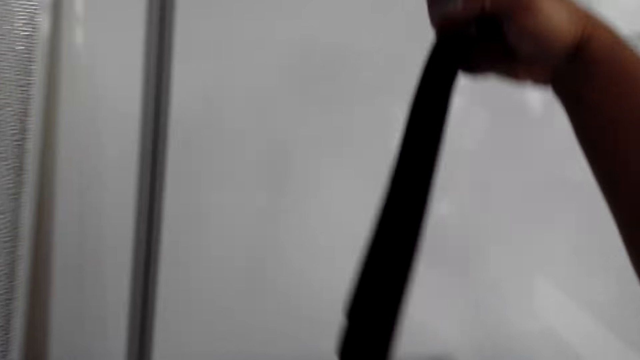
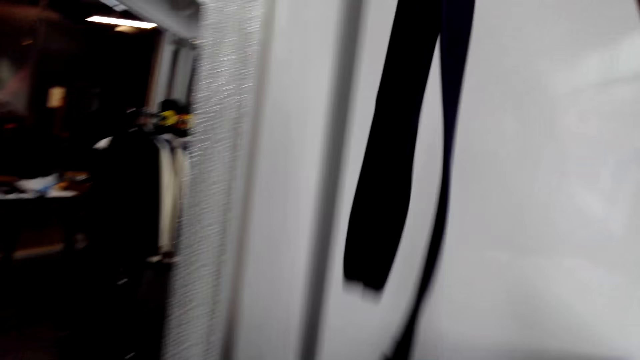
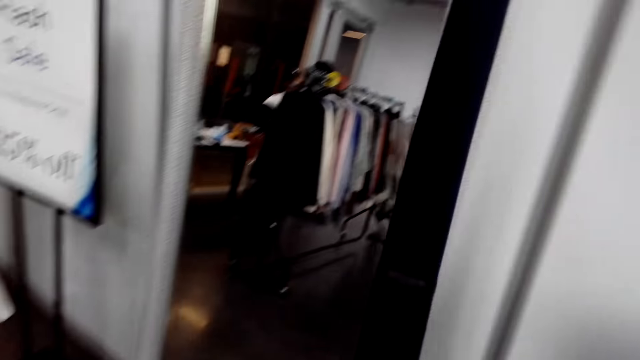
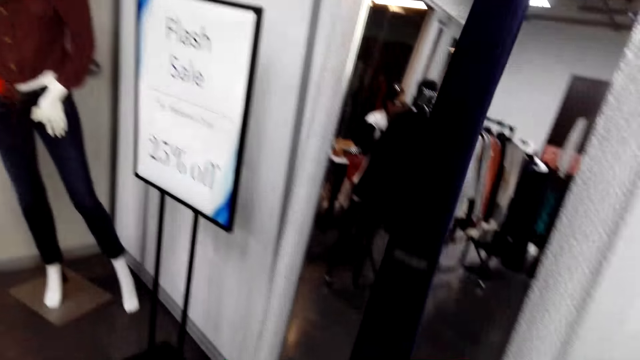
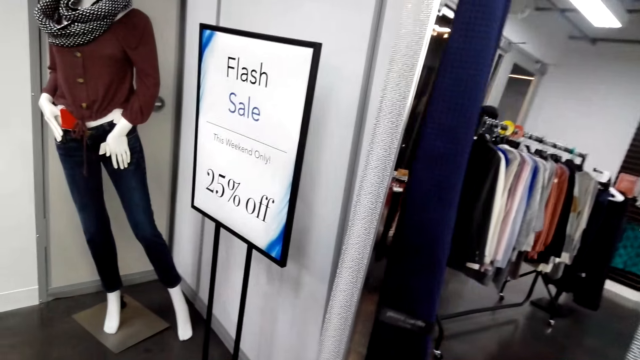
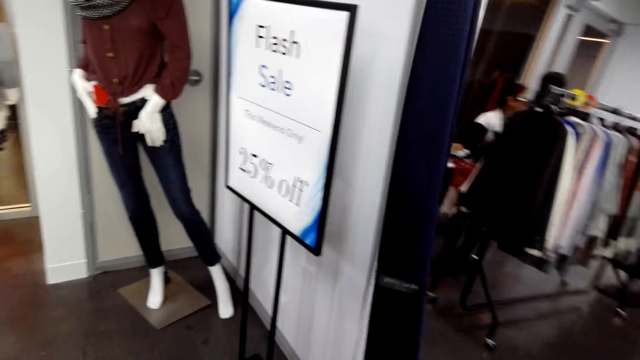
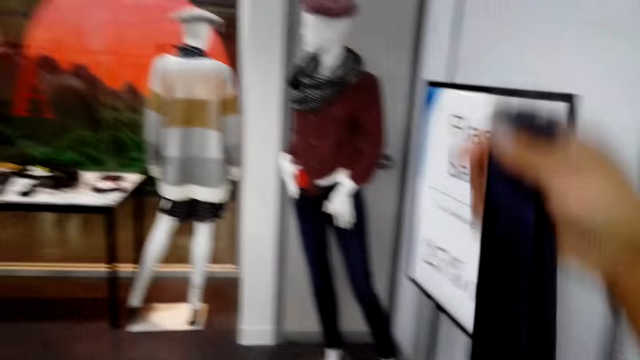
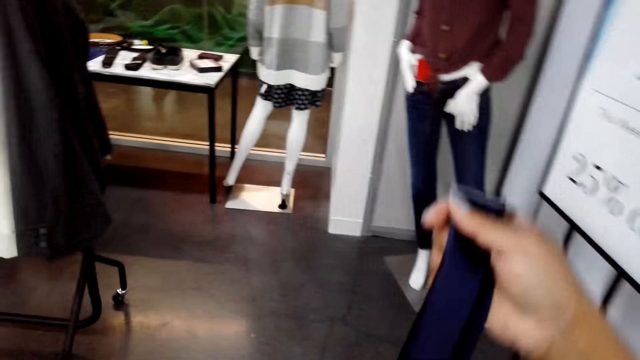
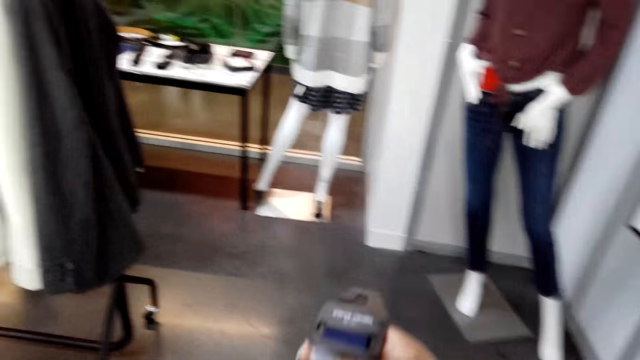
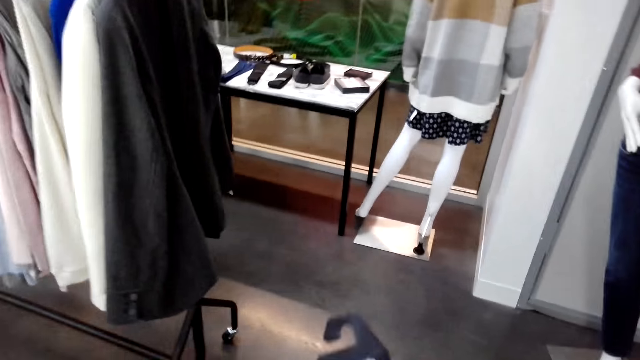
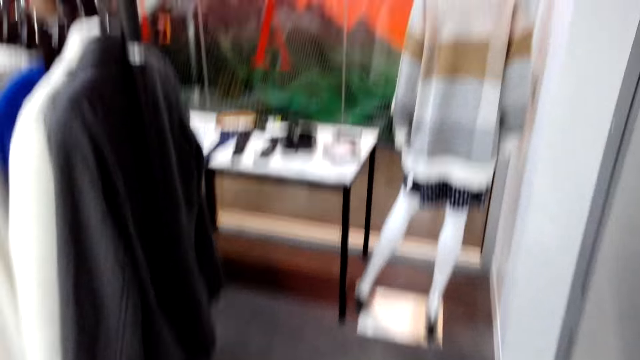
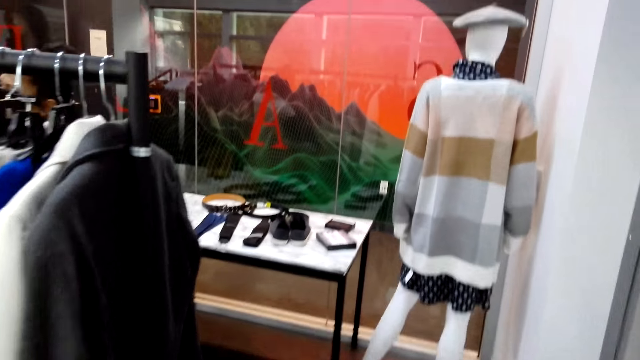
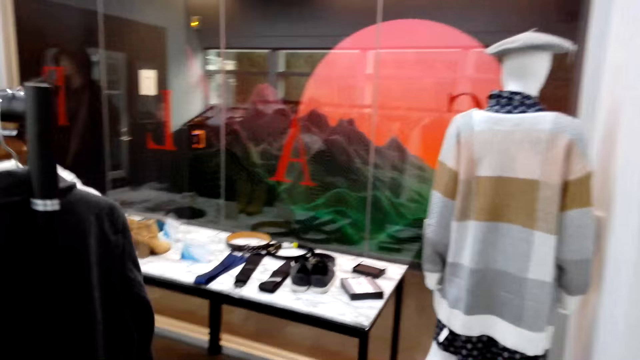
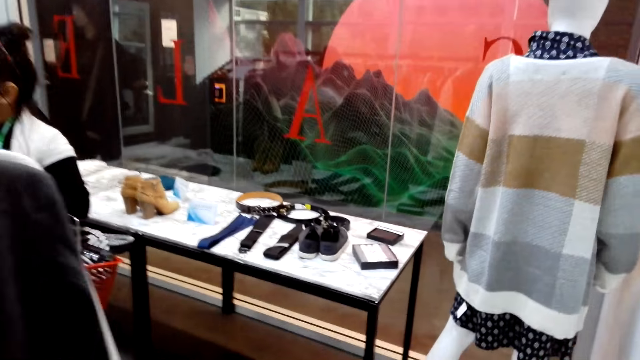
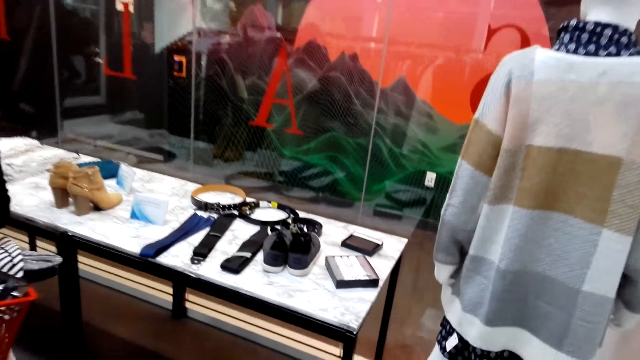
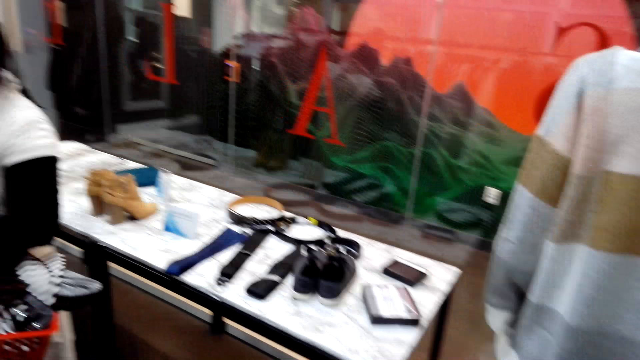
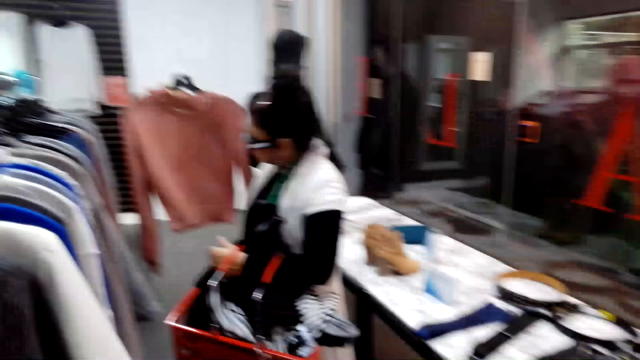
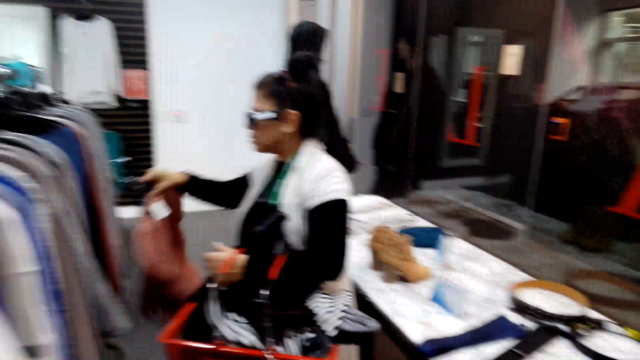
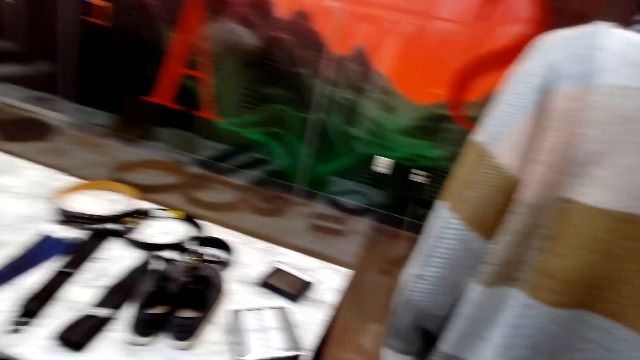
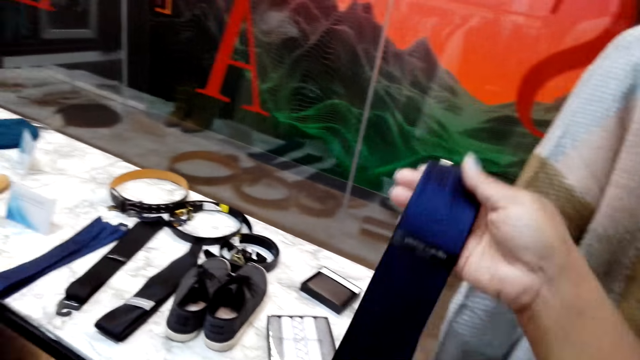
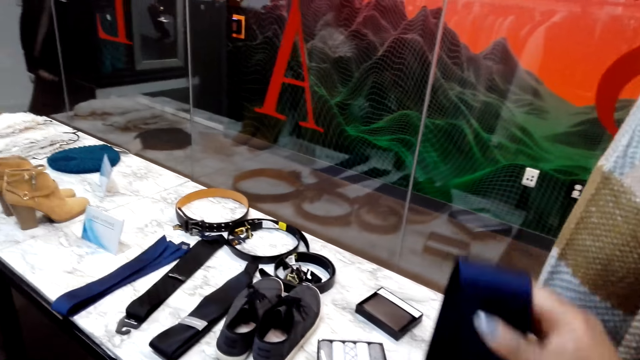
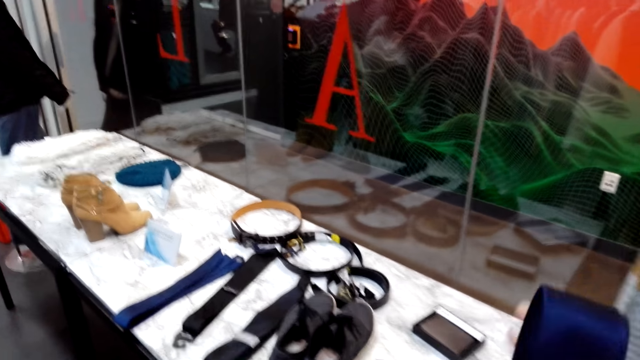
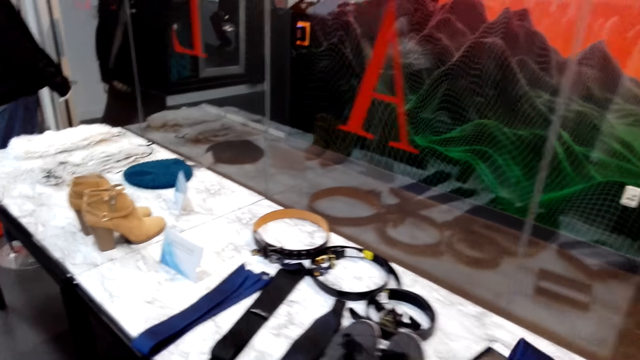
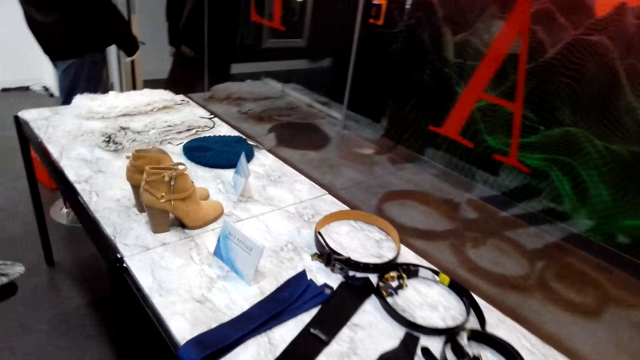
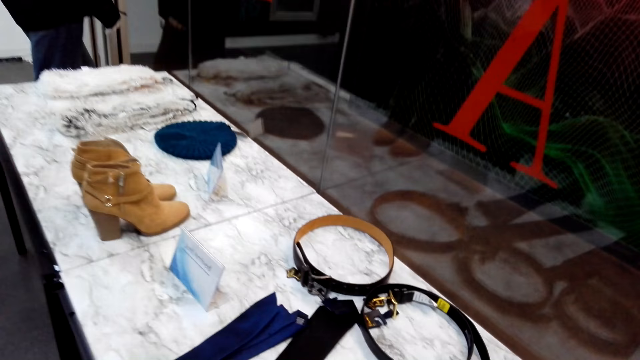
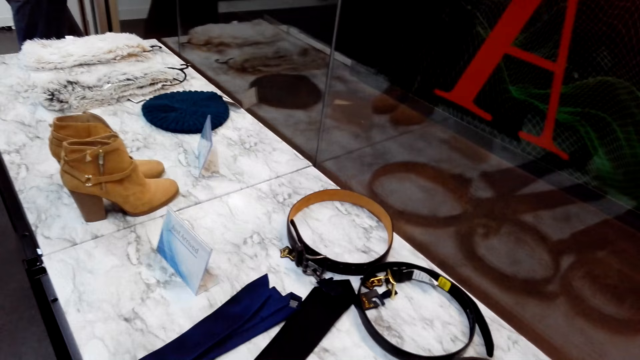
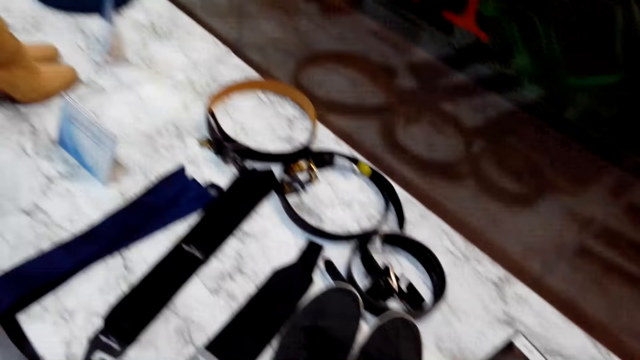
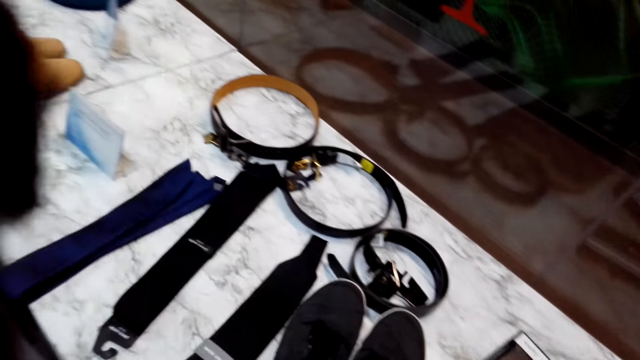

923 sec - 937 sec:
The camera wearer holds a belt. They walk around, turn to the side, walk around, and turn to the side. A man holds a trolley with a cloth. The camera wearer turns to the side. They hold the belt. They stand in front of a display table. They walk around.

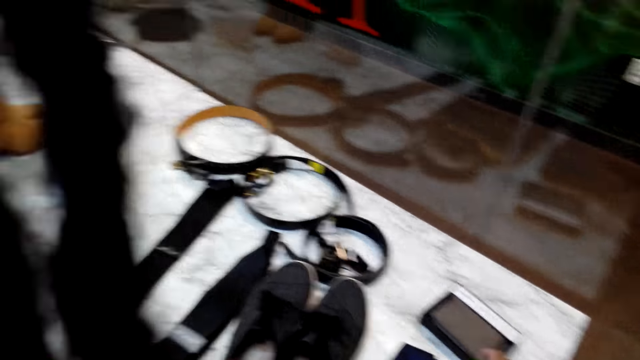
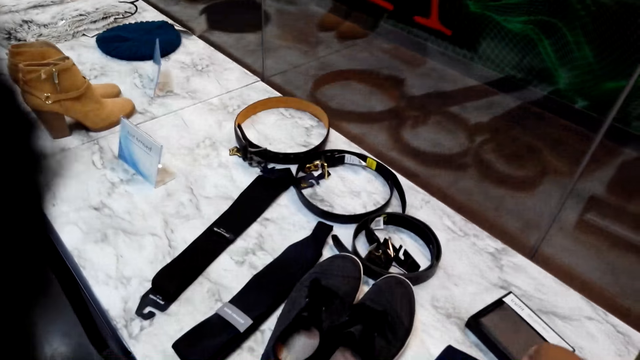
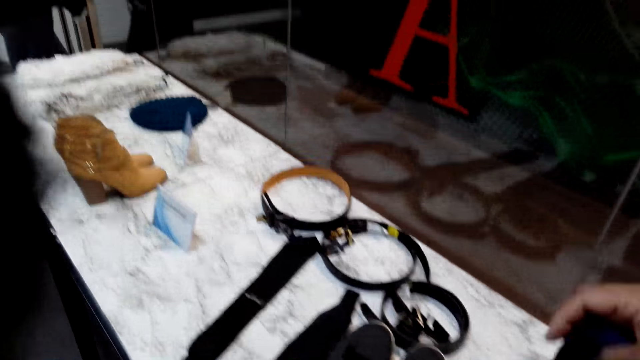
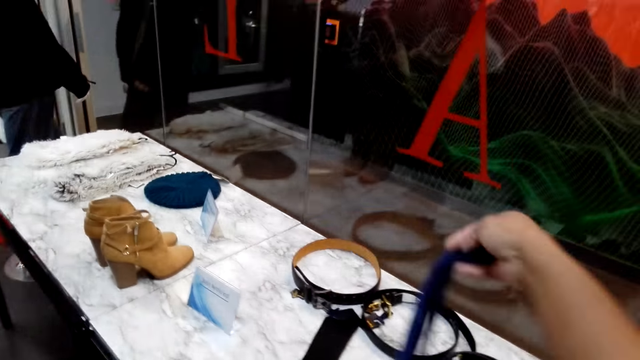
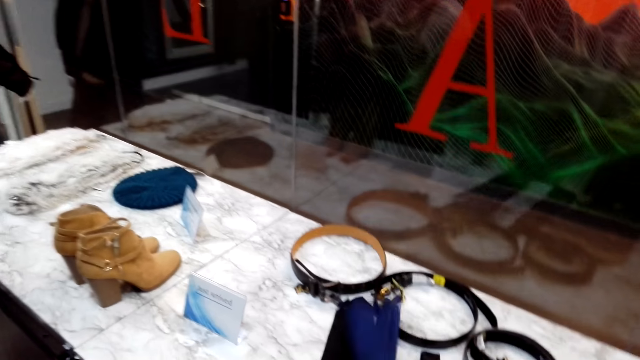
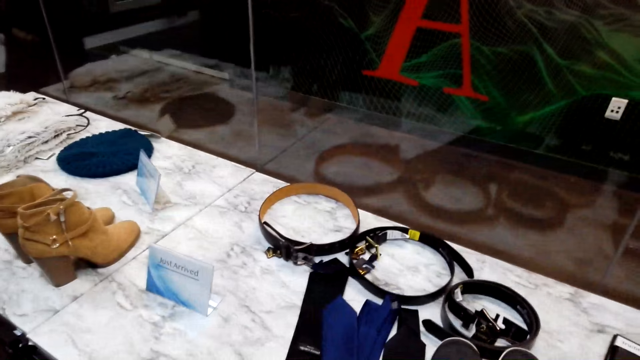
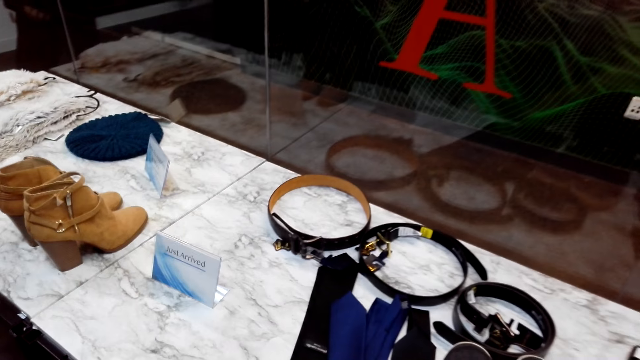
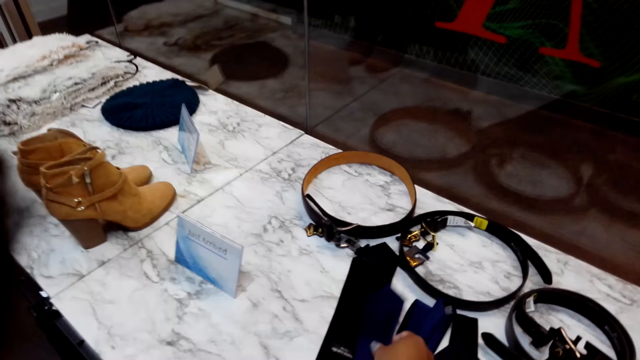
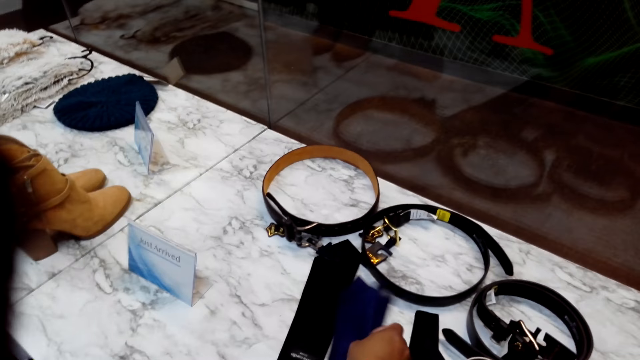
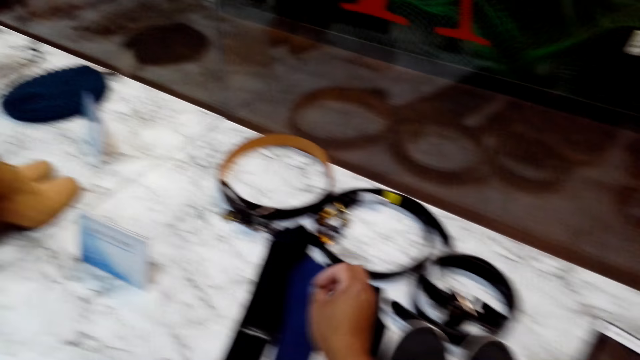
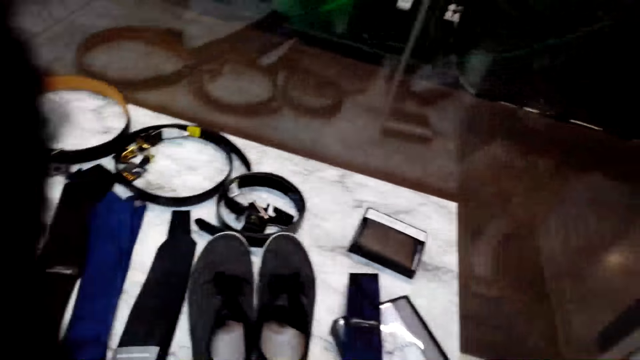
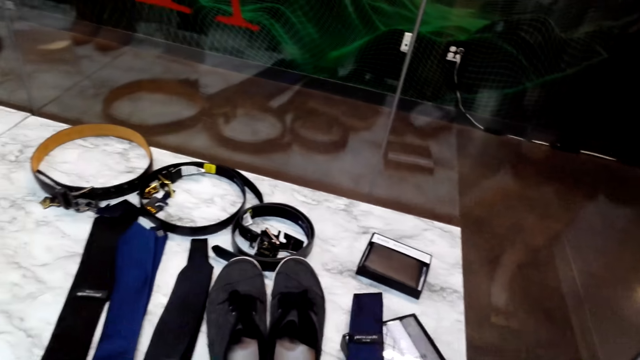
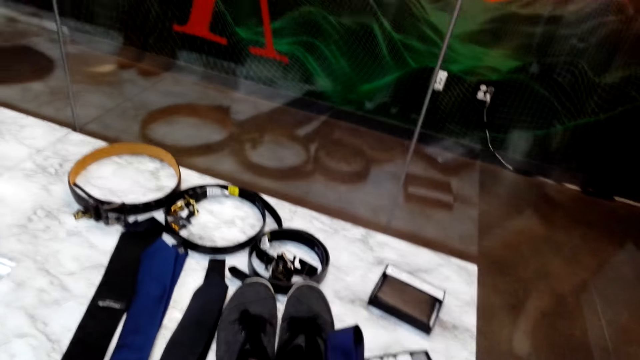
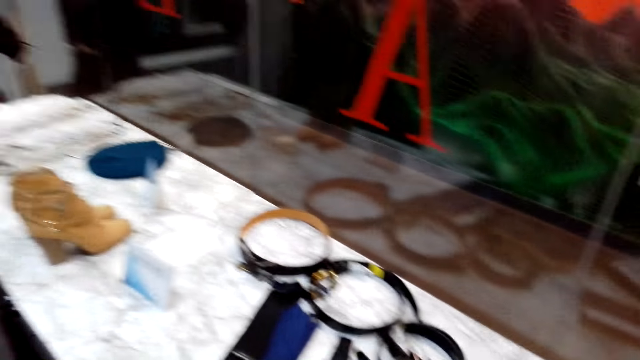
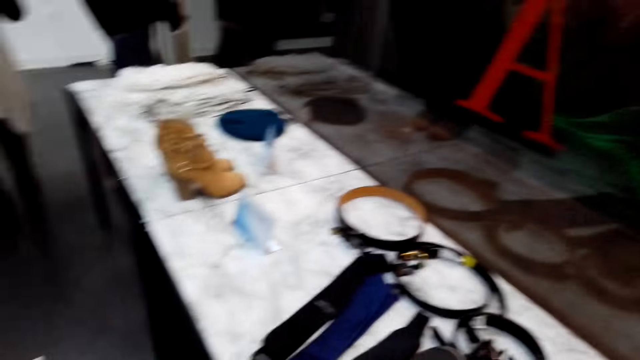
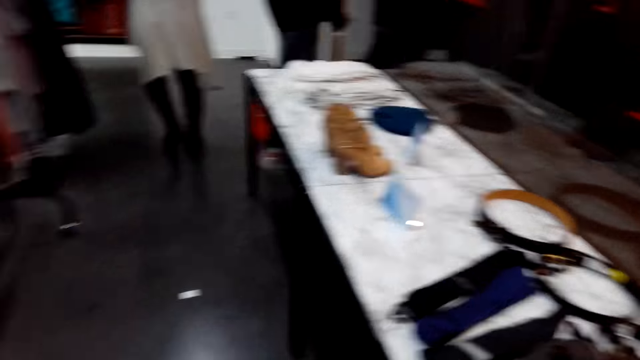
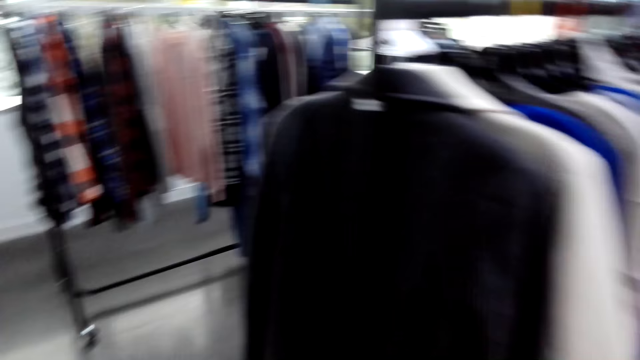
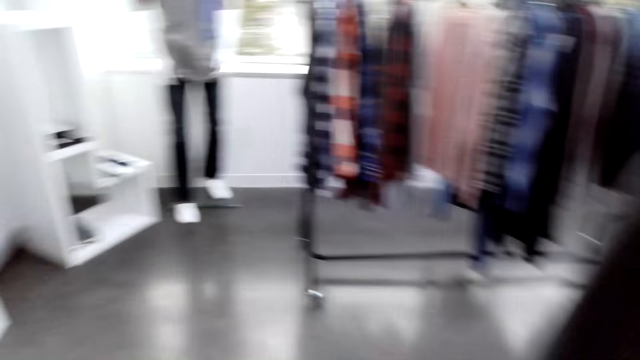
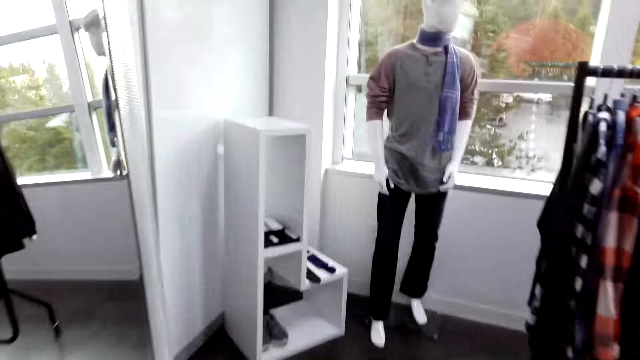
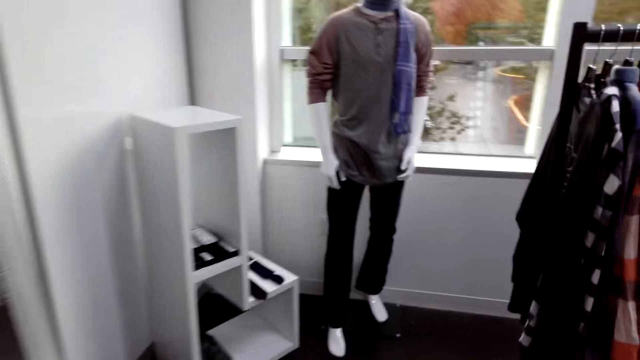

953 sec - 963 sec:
The camera wearer puts the tie or belt on the display table or bench. They hold the belt. They turn to the side. They walk around.
